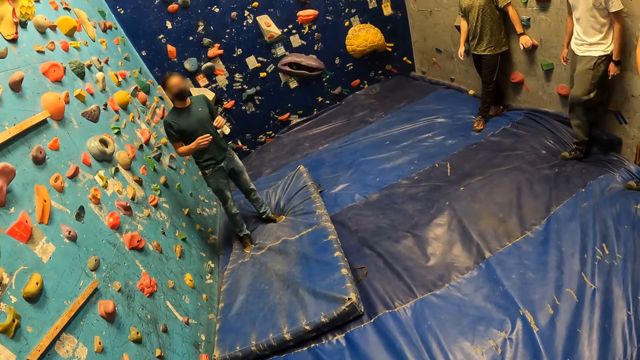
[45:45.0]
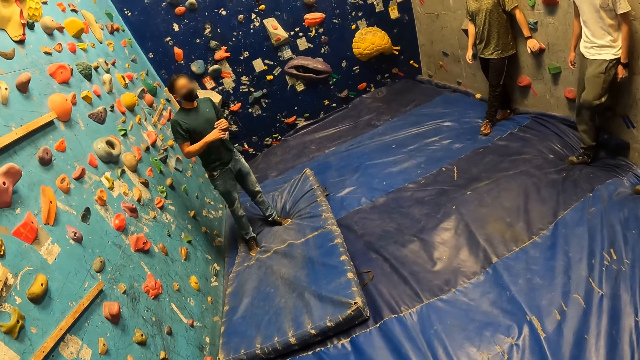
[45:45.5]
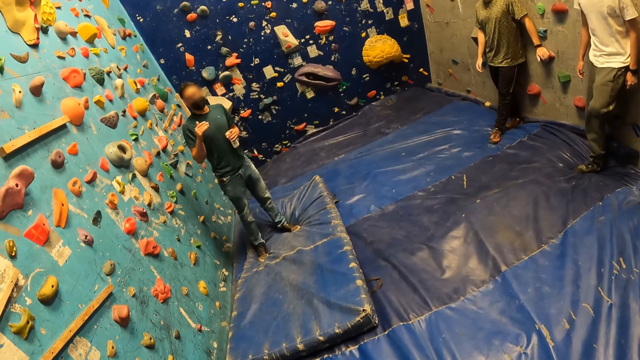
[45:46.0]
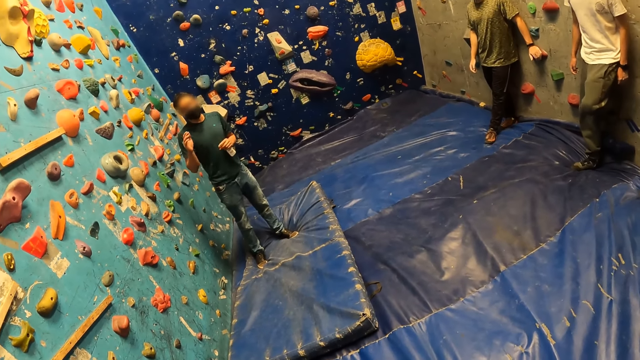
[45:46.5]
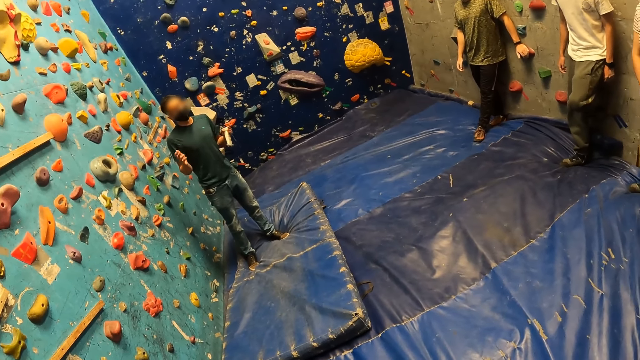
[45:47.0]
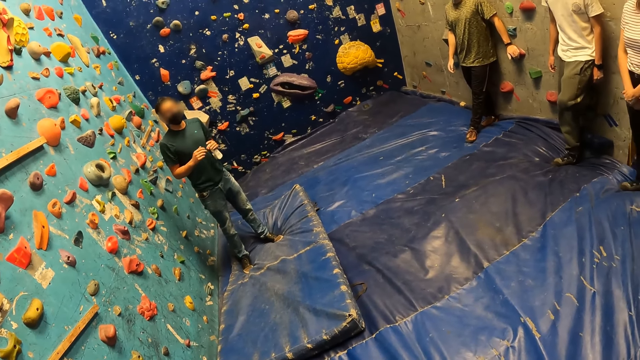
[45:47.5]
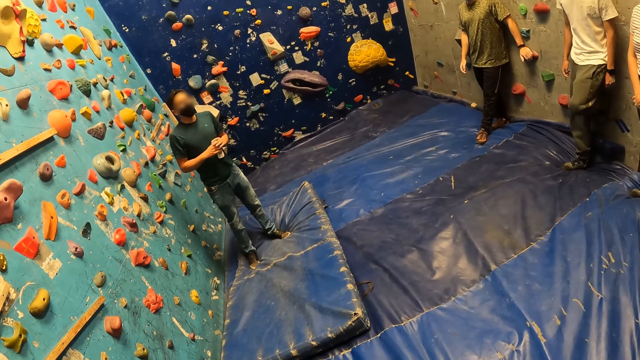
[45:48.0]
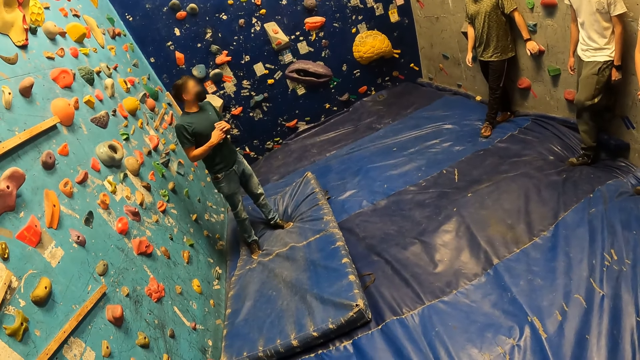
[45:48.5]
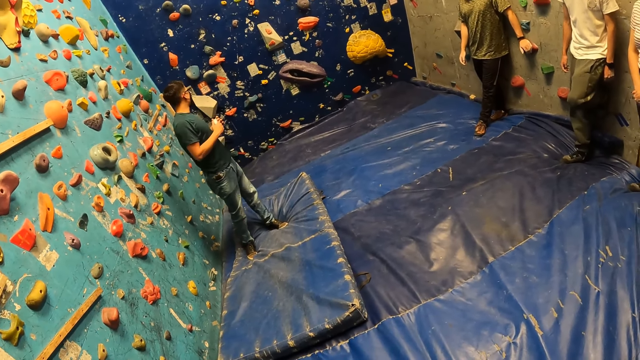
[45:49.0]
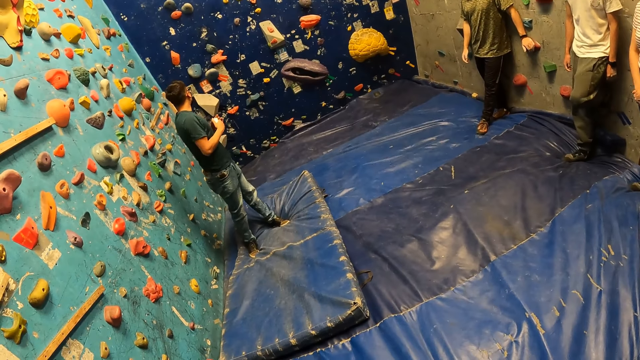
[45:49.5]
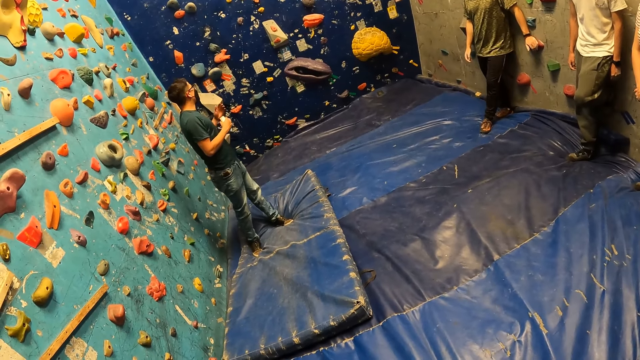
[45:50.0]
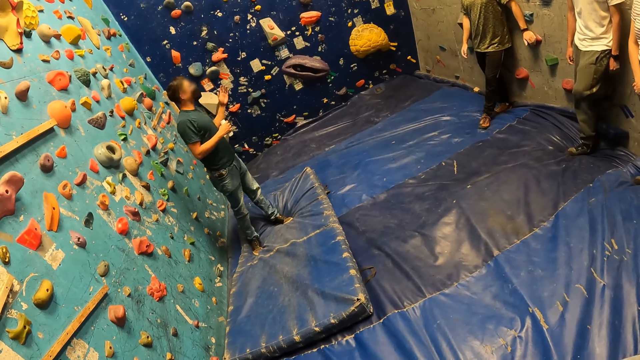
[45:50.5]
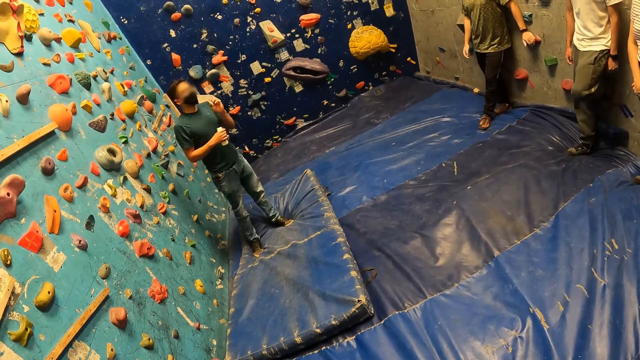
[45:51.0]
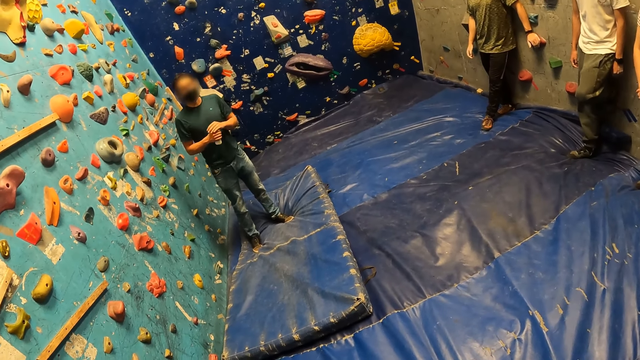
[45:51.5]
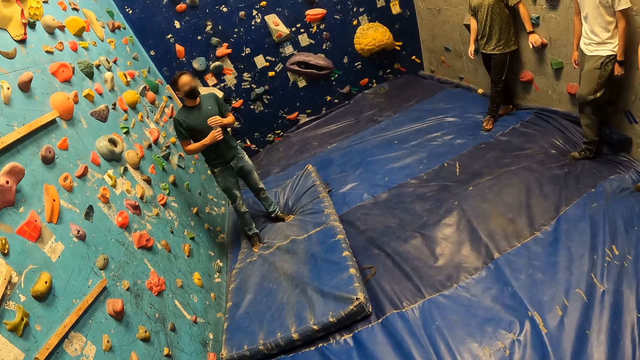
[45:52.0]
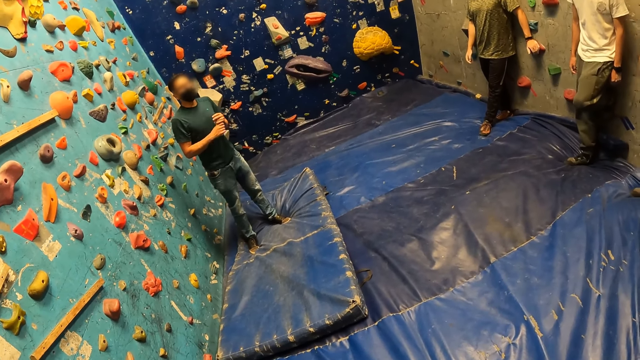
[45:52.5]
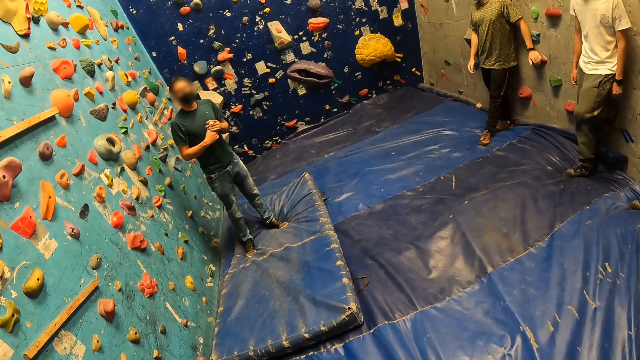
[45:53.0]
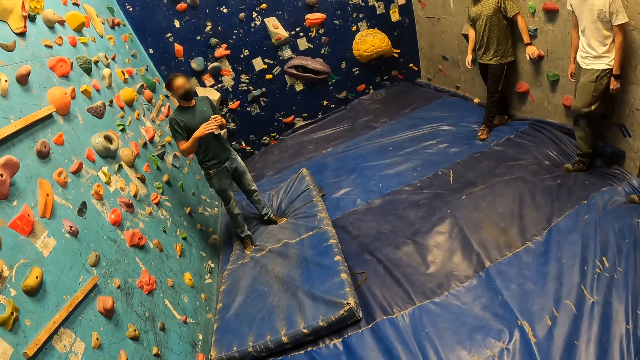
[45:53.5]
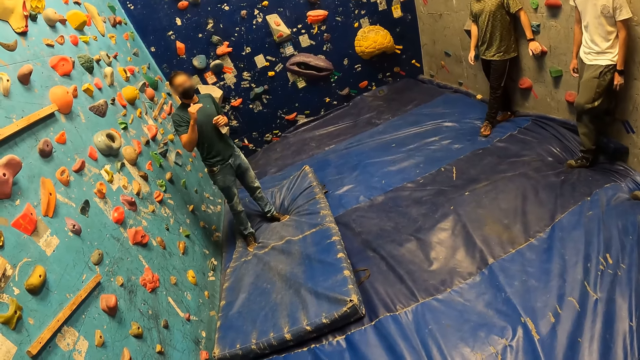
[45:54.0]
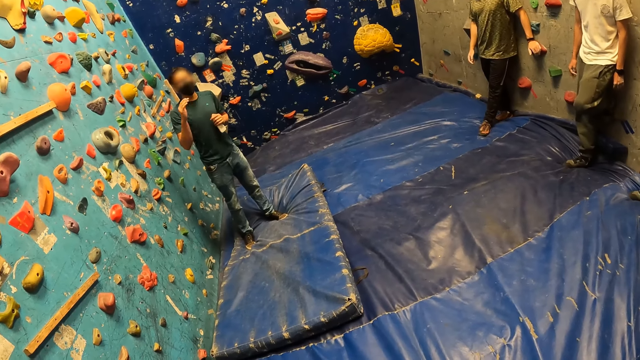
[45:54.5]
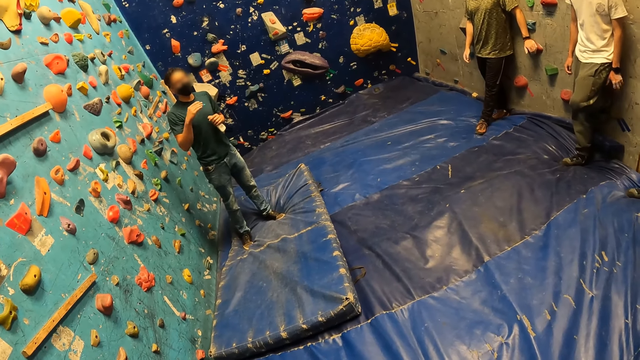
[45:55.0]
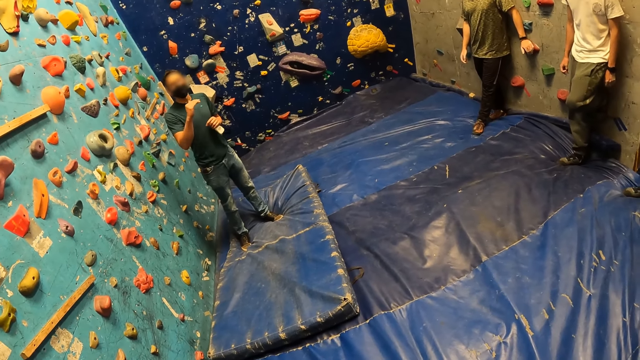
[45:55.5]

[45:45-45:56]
A person stands on the landing mat. The camera wearer looks at the person.

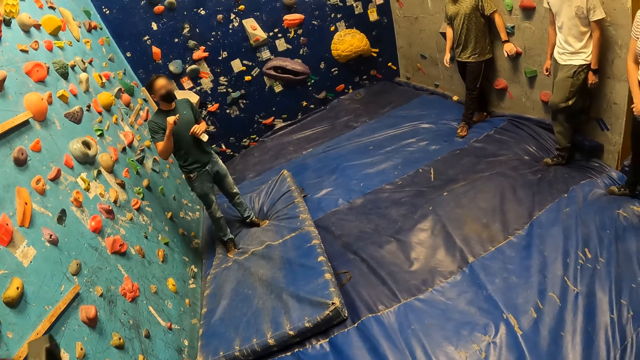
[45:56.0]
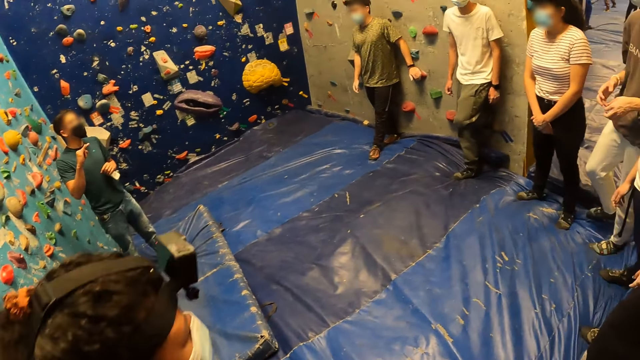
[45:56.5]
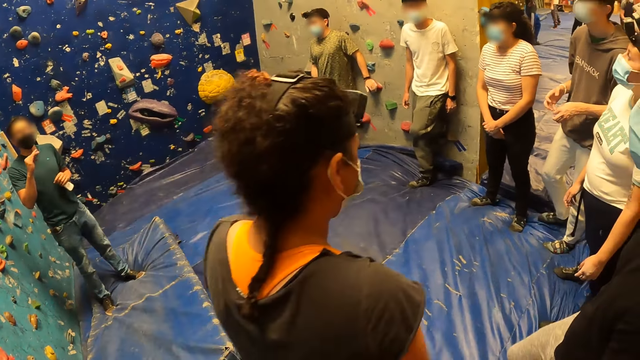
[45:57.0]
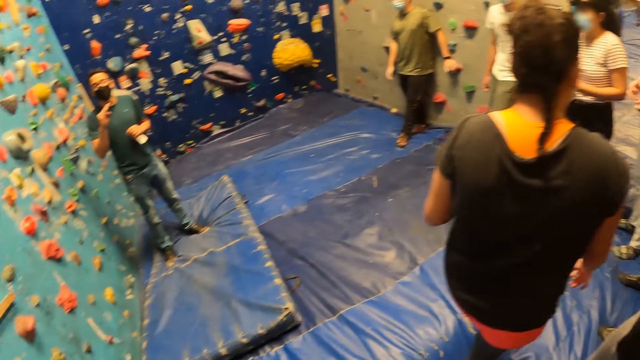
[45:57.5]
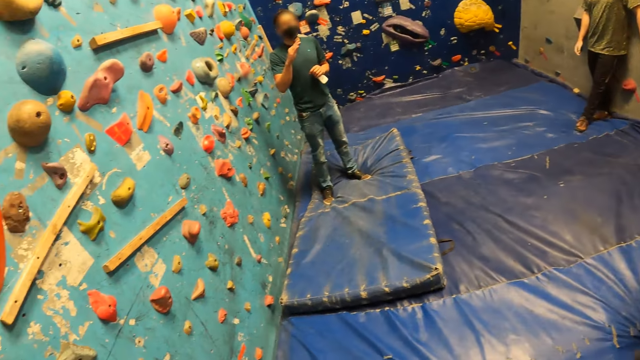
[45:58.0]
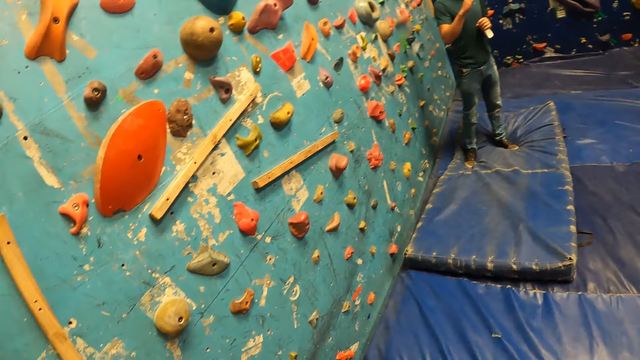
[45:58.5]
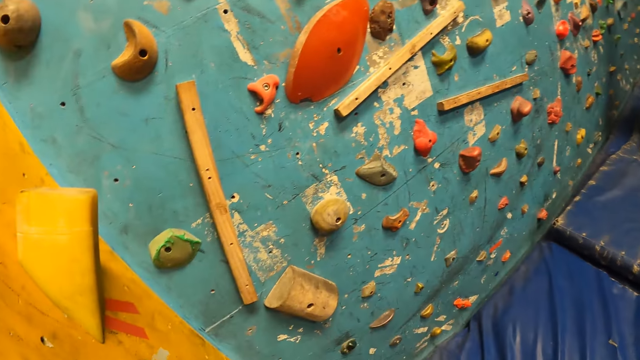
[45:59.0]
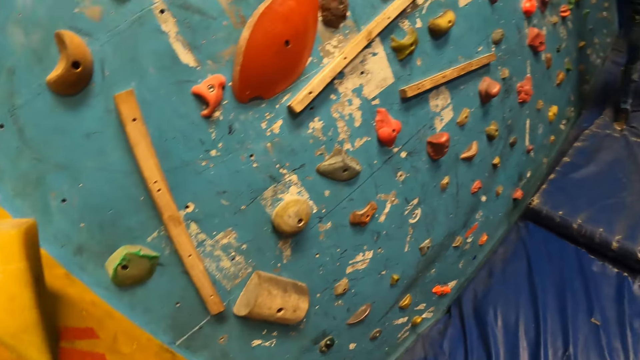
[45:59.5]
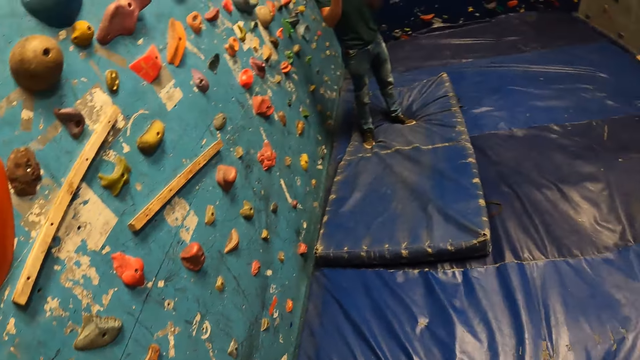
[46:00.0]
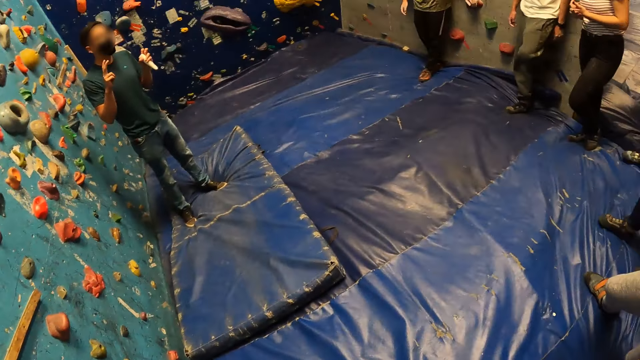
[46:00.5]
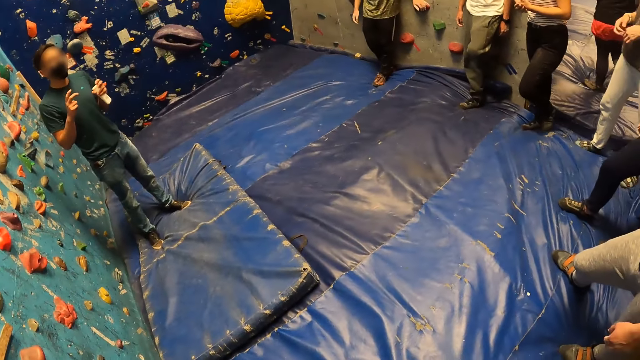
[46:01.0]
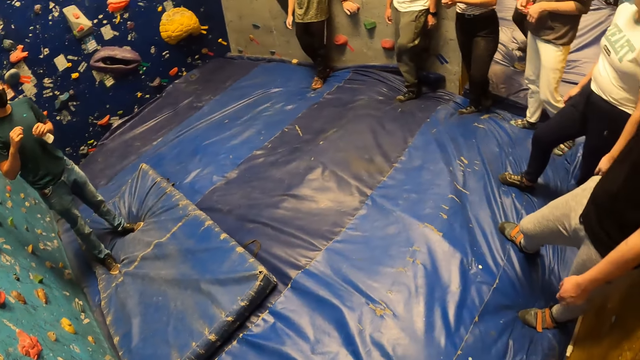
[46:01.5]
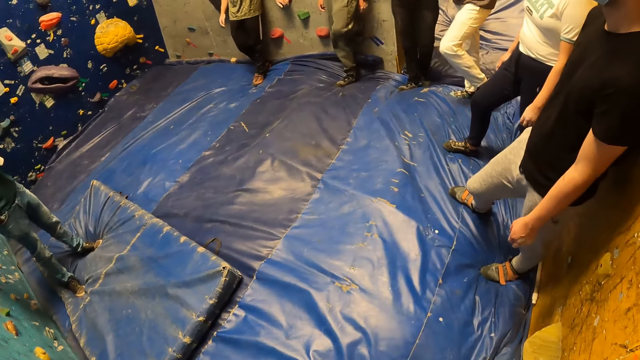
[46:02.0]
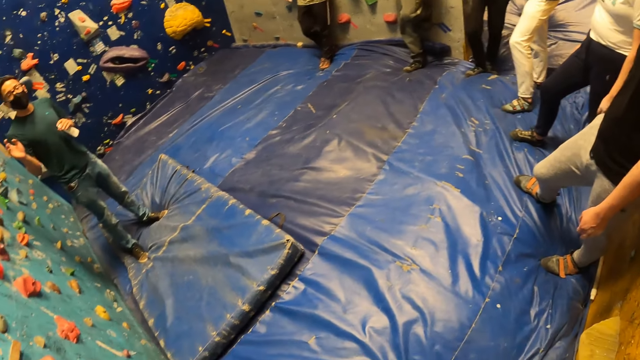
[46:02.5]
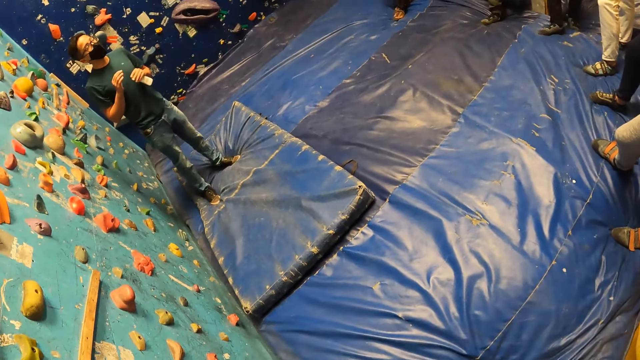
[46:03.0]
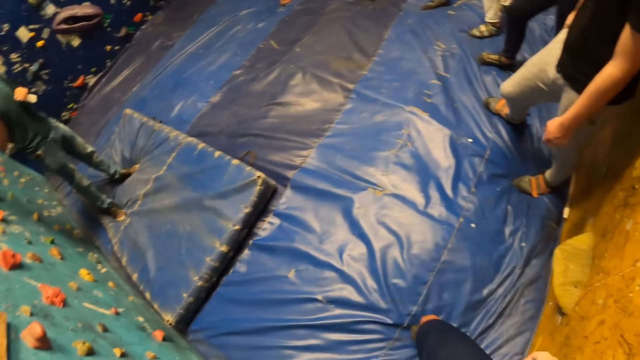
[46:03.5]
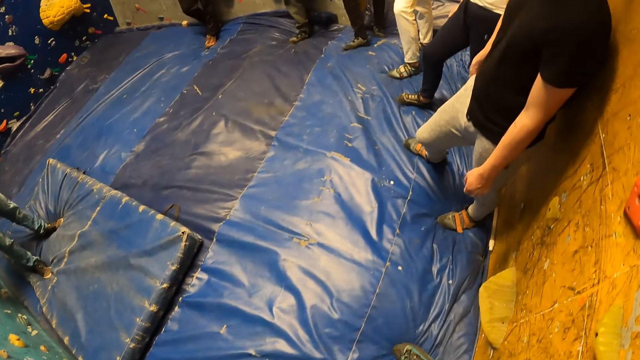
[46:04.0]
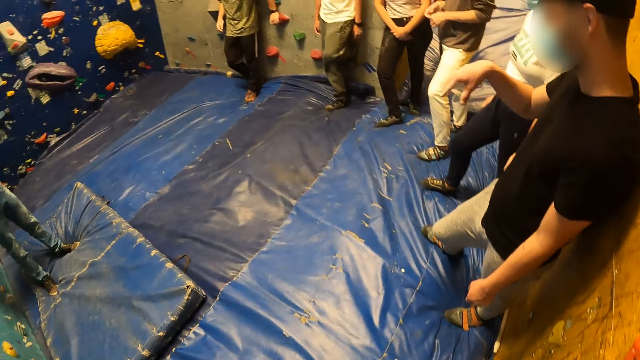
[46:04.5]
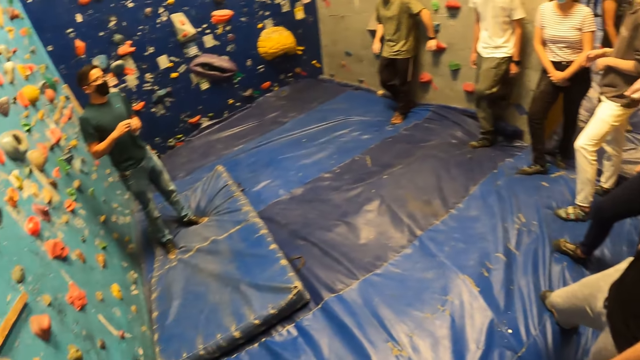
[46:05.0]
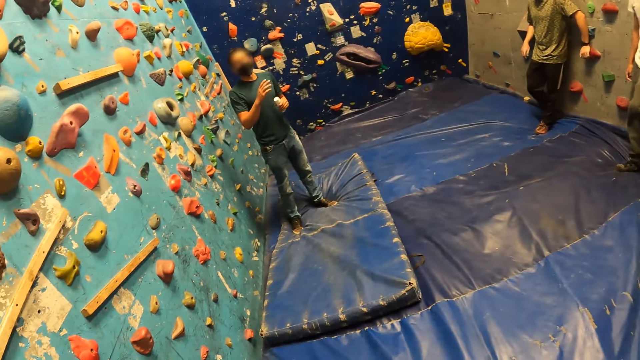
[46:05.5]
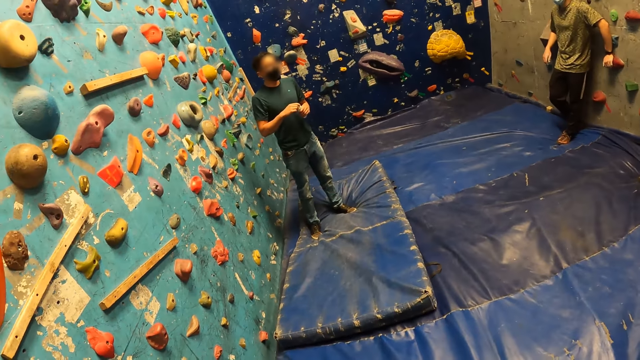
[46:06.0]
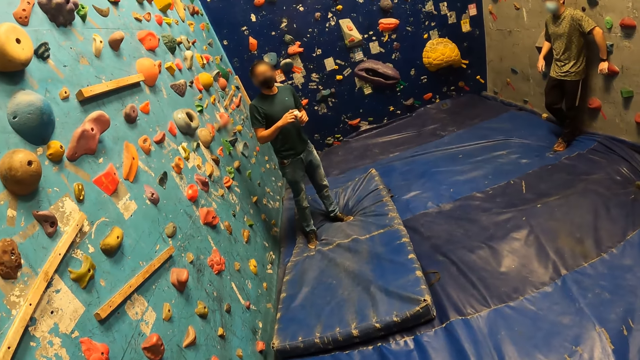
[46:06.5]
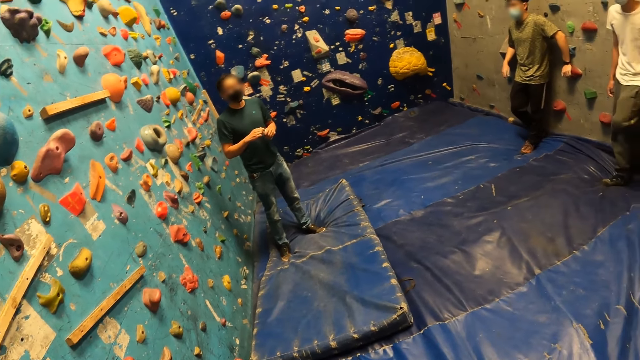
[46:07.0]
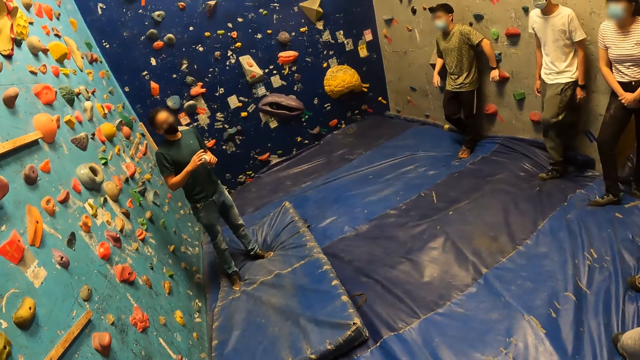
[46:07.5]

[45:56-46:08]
The woman walks on the landing mat towards the group of people in the bouldering room. A man interacts with the group of people in the bouldering room. The camera wearer looks around. They look on the landing mat.
